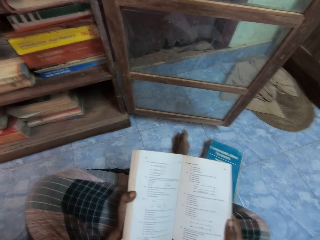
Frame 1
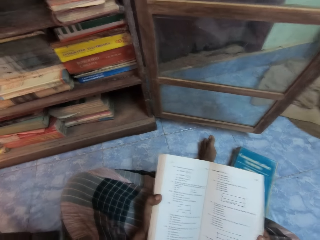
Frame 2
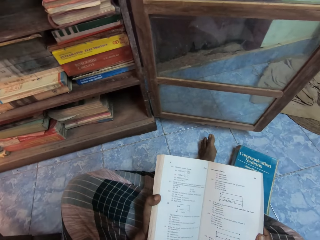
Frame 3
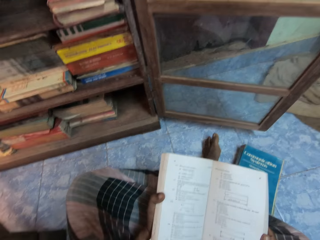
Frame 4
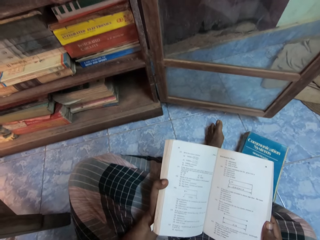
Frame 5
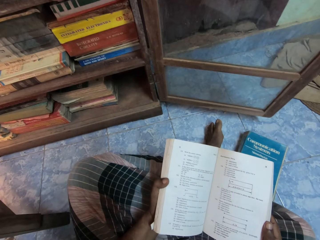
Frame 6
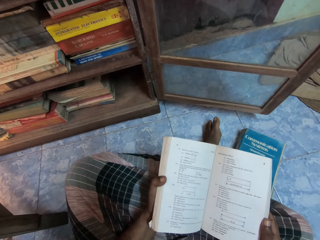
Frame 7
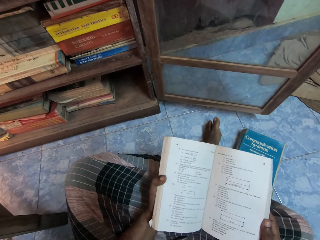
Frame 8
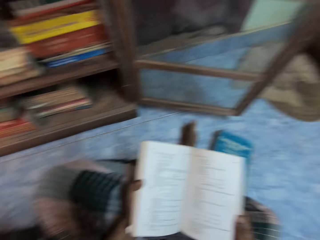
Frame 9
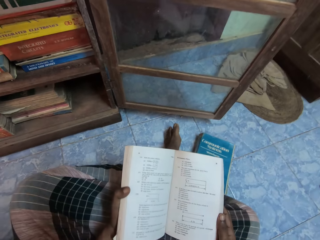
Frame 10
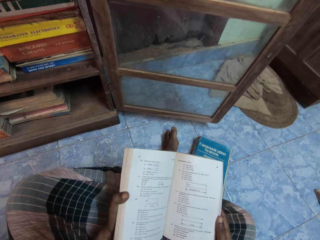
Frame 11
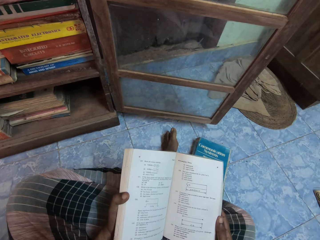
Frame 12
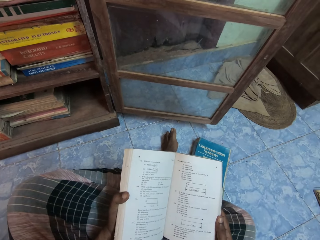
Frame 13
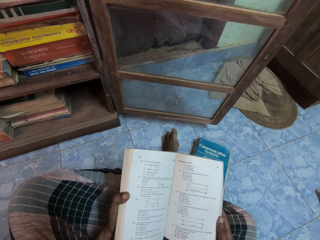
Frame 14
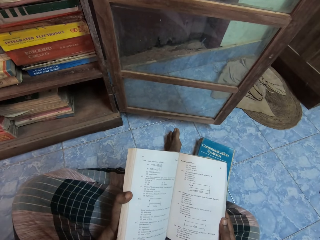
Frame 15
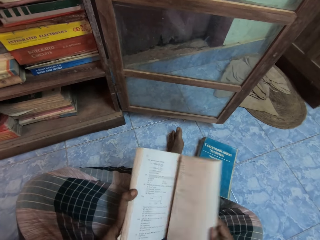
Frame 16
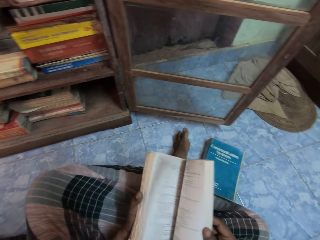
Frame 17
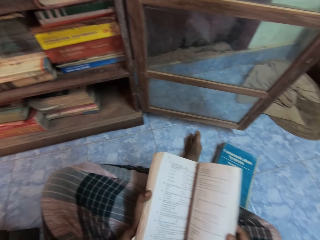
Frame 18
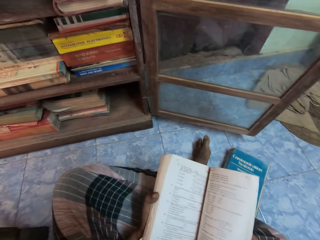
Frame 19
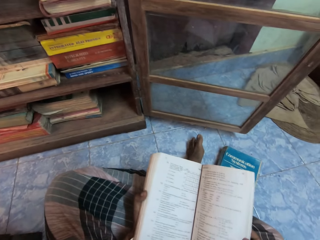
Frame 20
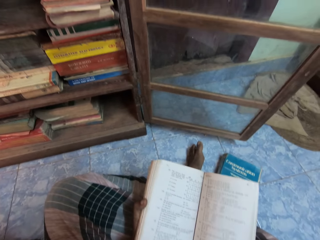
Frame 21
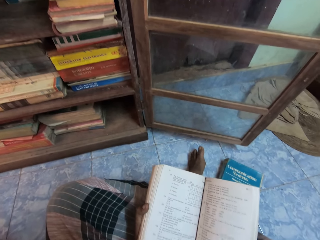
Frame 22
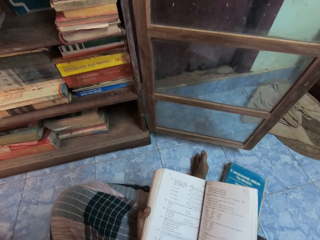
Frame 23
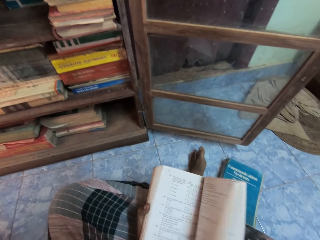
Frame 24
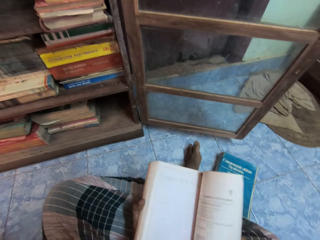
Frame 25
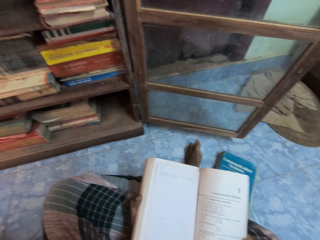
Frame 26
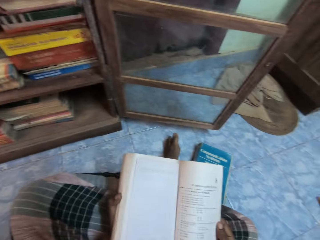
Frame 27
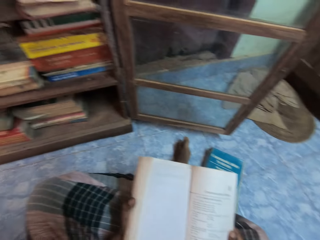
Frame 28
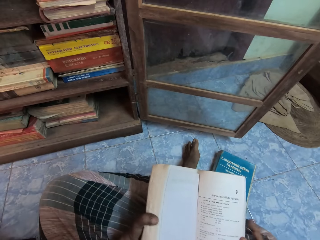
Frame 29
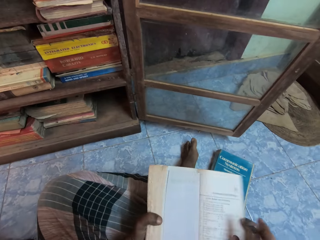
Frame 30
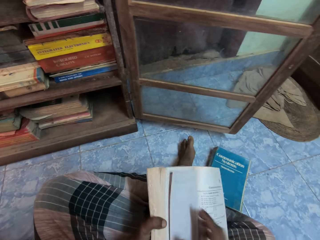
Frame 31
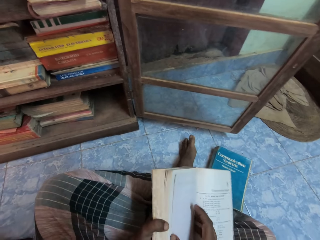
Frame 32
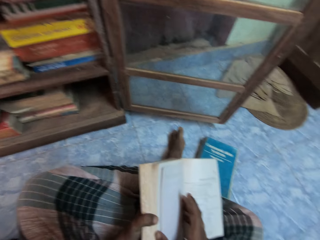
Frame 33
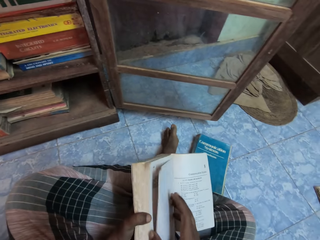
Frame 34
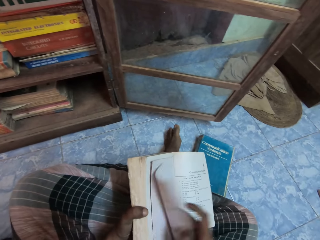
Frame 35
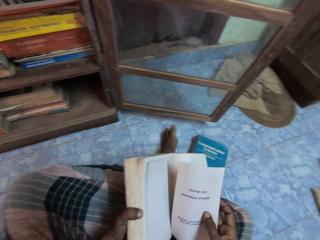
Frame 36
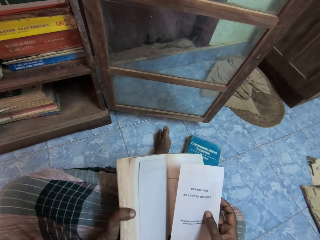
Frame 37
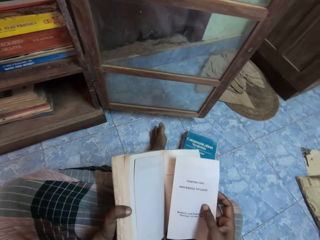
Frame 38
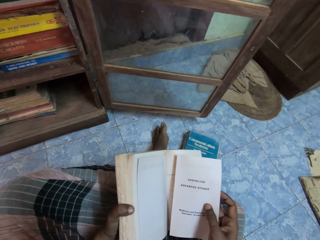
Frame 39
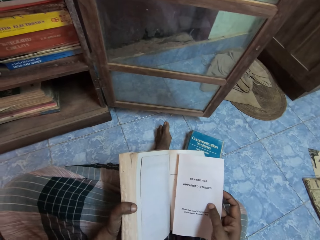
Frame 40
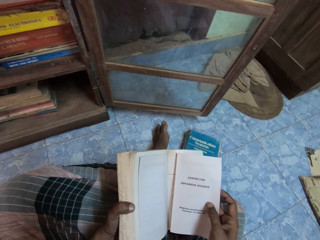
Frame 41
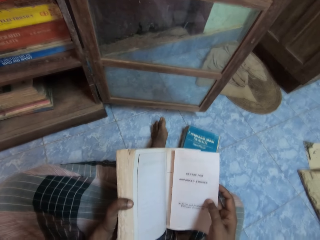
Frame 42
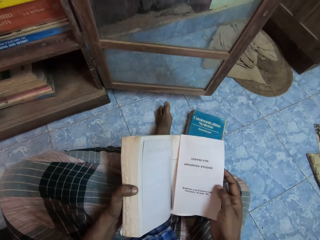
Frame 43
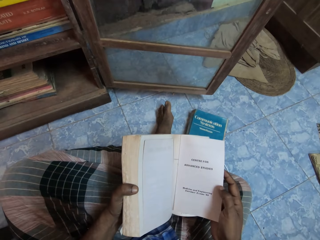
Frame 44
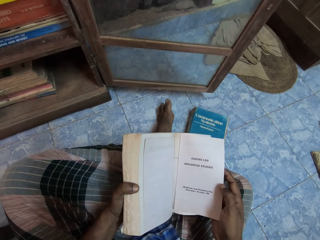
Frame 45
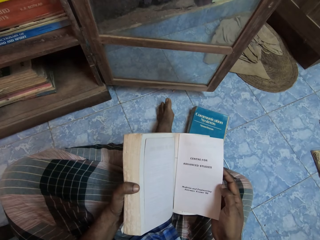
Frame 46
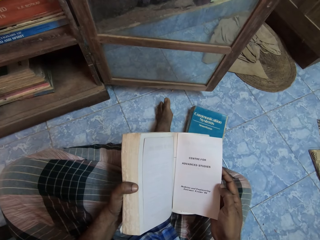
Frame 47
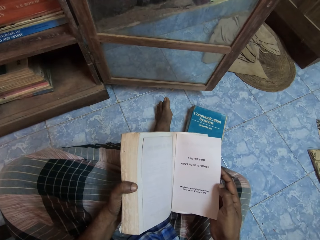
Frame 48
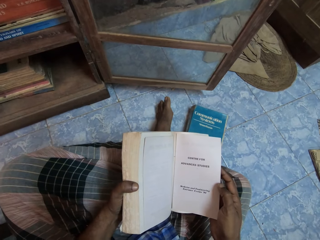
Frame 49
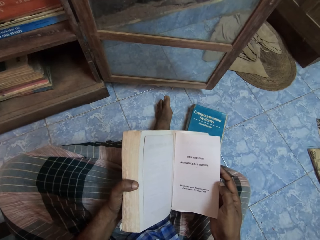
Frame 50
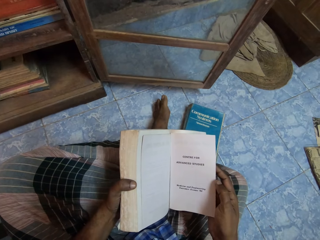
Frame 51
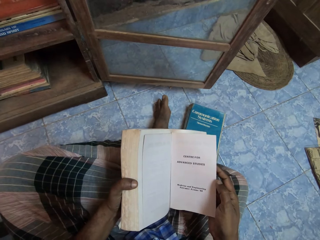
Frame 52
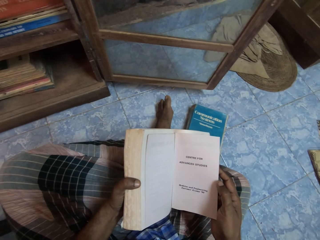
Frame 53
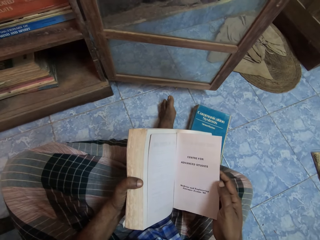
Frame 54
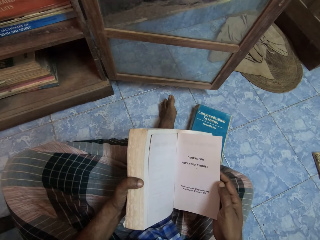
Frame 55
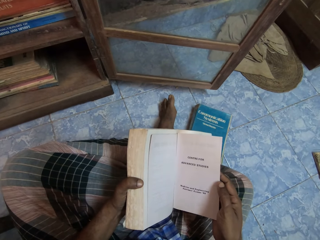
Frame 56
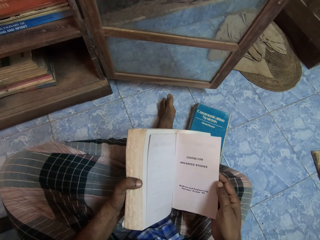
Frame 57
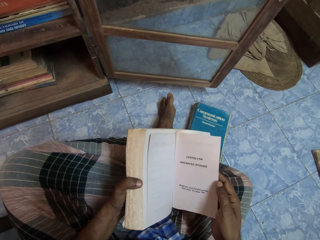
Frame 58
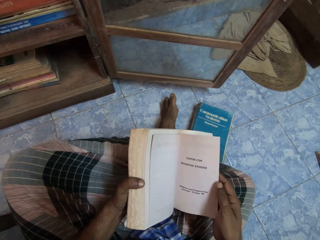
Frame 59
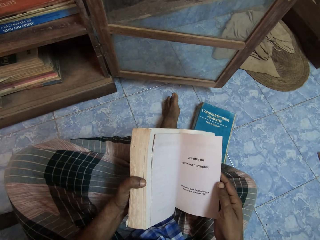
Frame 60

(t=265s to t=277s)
The camera wearer flips pages in the book with his right hand. He picks a paper from the book with his right hand.

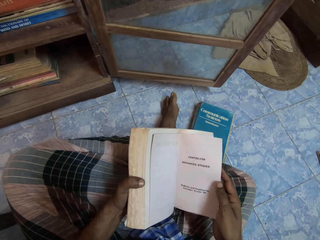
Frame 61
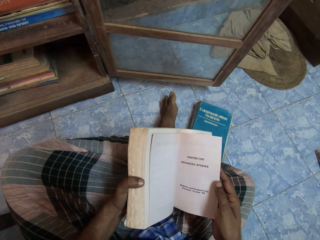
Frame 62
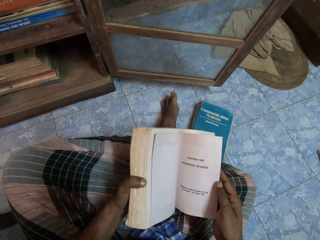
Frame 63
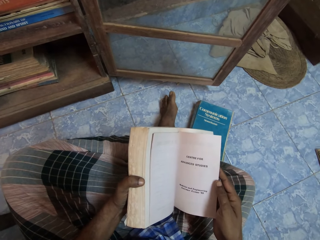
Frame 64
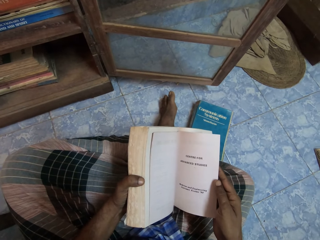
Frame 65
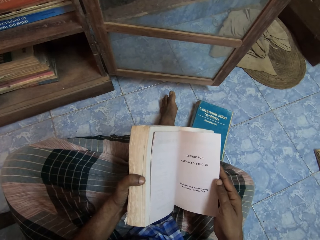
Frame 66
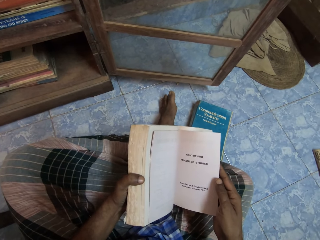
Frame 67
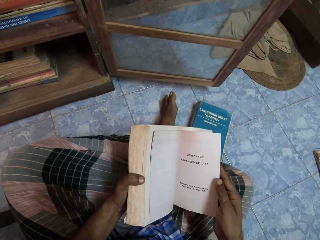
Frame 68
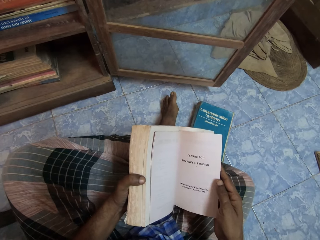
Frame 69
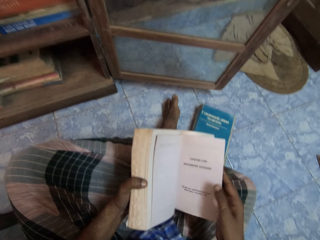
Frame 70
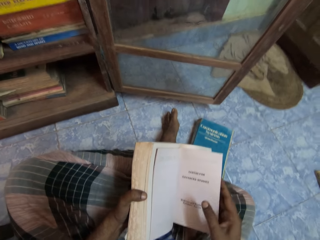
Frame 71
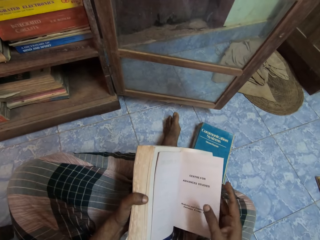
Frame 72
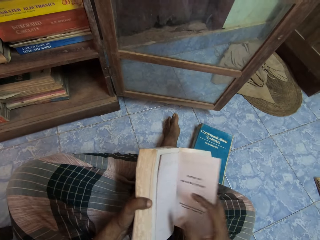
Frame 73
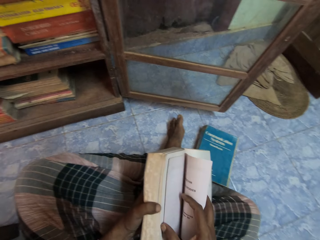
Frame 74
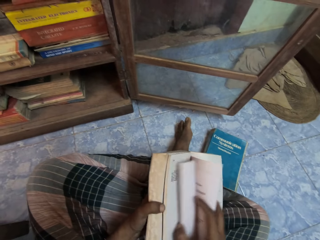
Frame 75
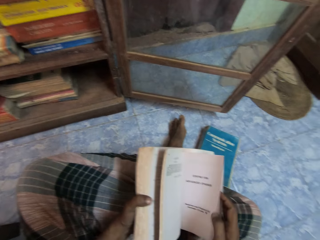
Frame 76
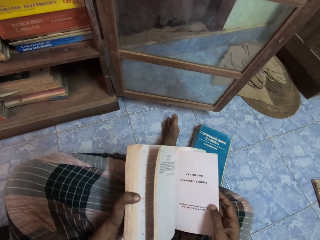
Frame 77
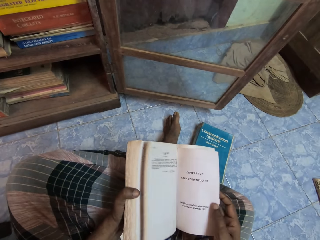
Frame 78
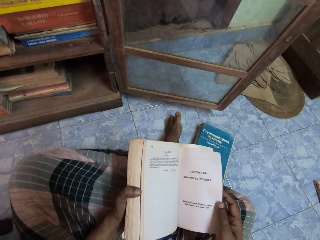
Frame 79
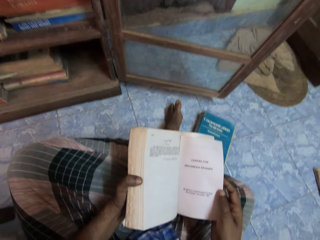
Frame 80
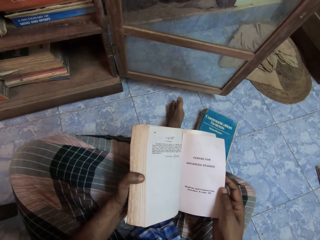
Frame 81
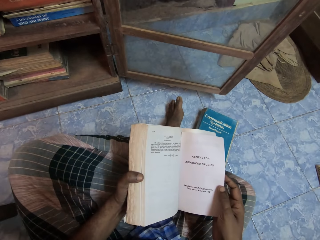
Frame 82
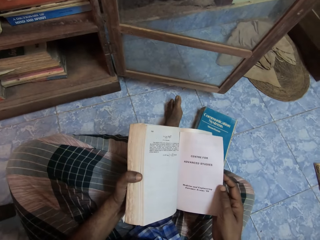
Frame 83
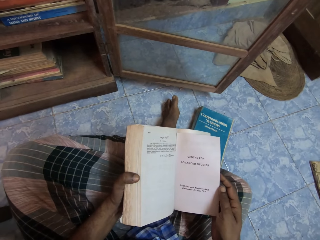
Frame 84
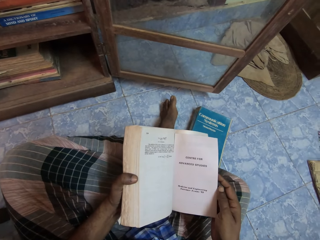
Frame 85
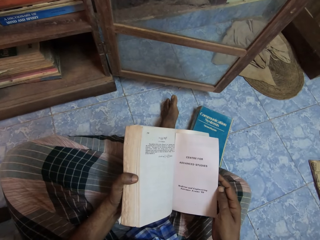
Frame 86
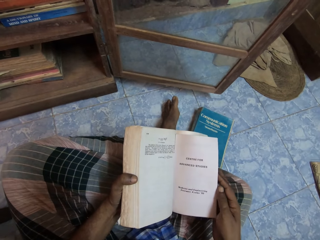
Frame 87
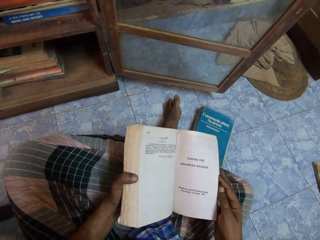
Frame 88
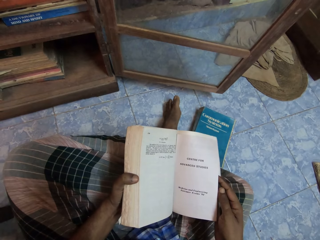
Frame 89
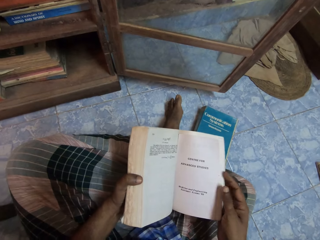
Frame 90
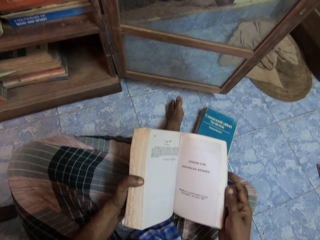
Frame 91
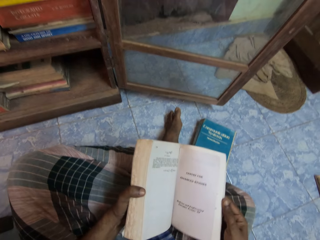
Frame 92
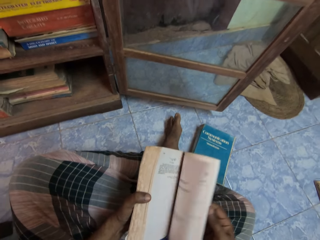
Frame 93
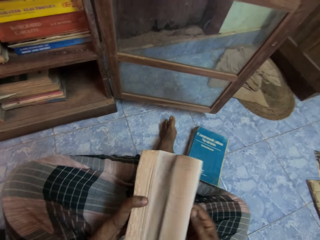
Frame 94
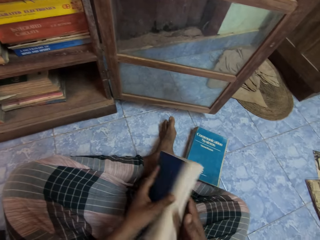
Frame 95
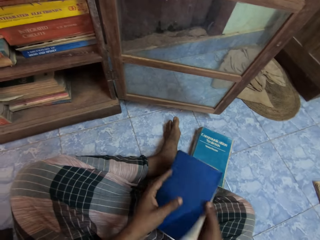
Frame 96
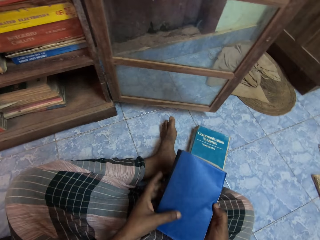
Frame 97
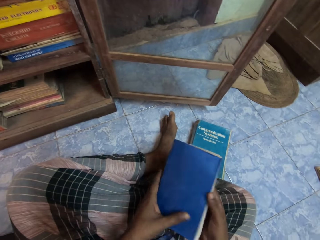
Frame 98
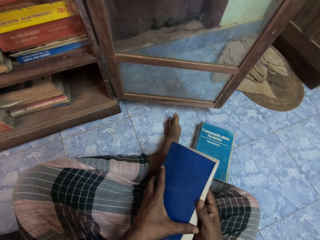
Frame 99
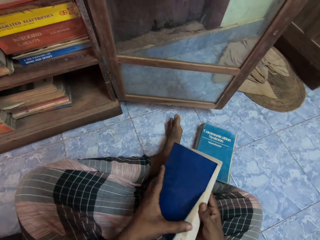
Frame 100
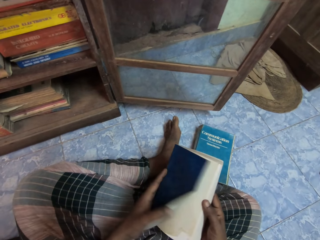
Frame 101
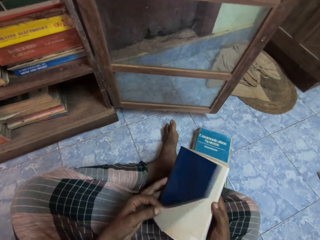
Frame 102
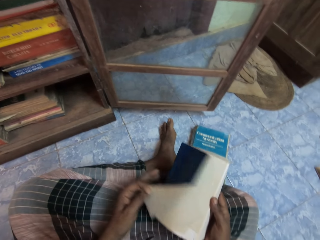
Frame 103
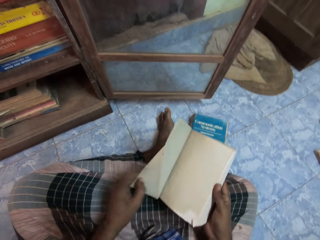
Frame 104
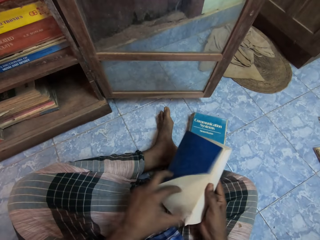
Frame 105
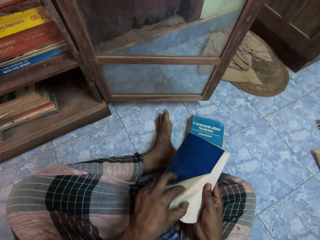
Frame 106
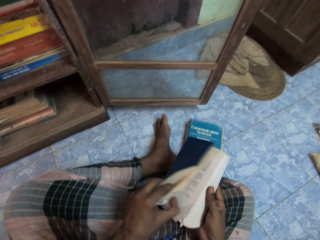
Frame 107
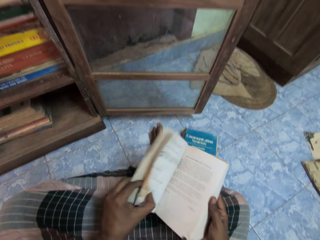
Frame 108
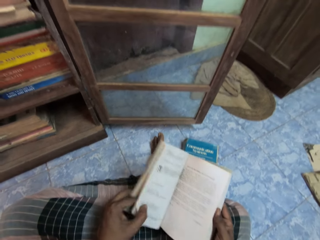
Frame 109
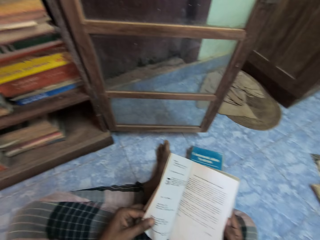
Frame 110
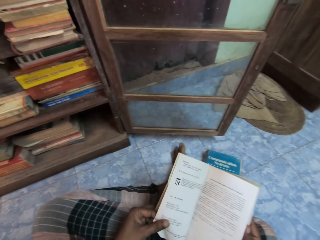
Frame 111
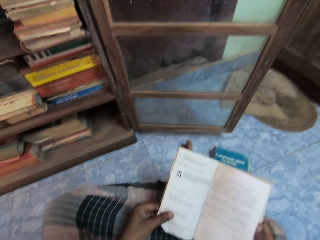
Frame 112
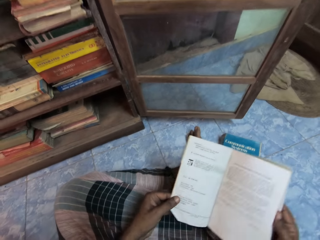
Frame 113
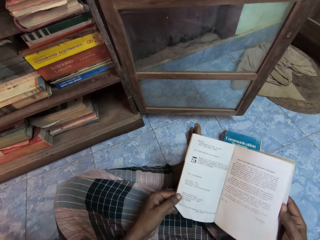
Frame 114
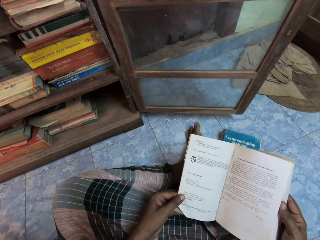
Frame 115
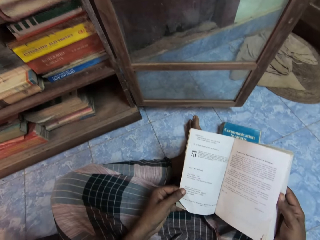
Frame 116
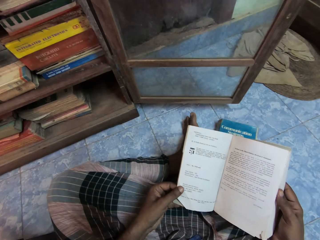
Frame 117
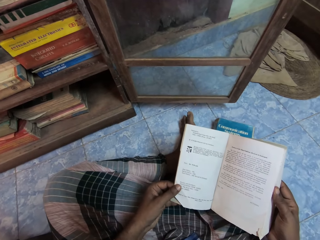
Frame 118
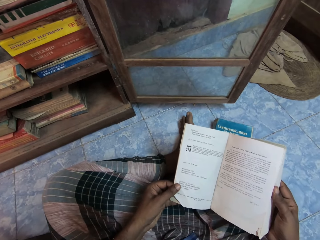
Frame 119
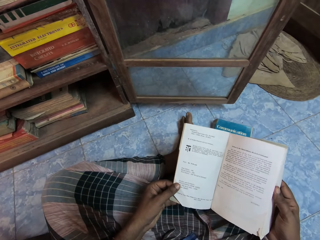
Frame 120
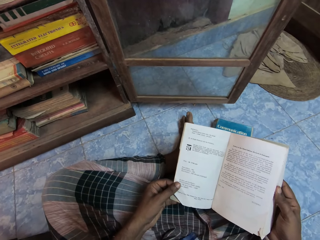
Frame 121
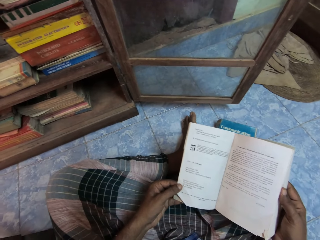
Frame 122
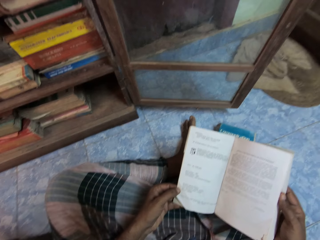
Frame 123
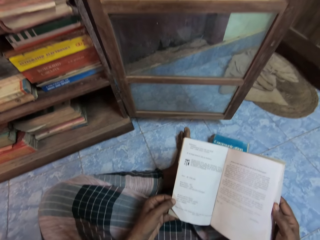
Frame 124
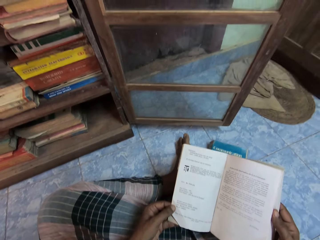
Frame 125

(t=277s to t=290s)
The camera wearer flips a page in the book with his right hand. He flips pages in the book with his right hand. He opens the book in his hands. He holds the book with his right hand. He flips a page of the book with his left hand. He checks the book.
